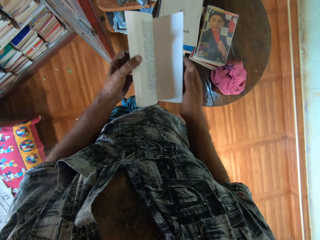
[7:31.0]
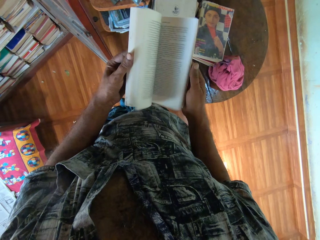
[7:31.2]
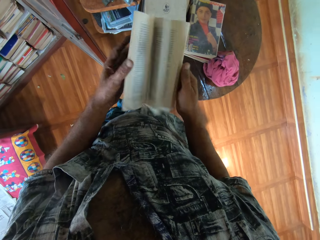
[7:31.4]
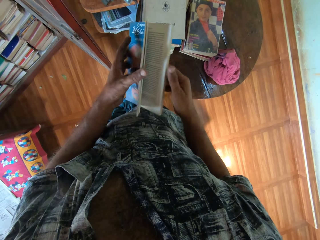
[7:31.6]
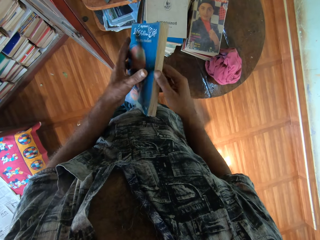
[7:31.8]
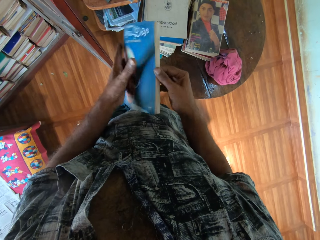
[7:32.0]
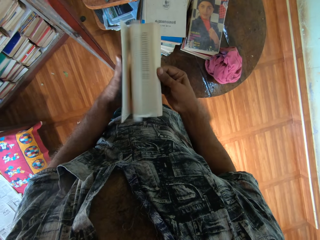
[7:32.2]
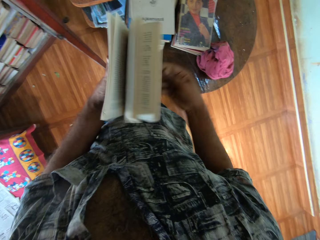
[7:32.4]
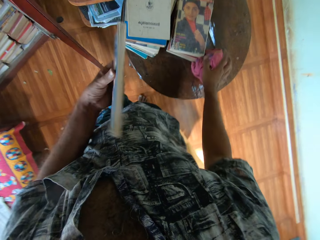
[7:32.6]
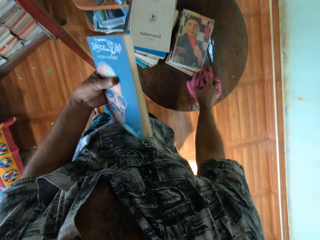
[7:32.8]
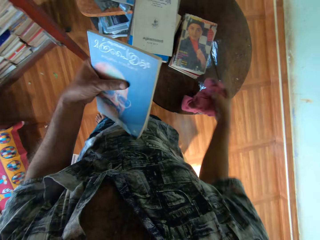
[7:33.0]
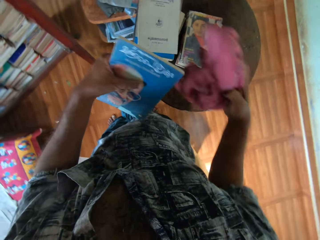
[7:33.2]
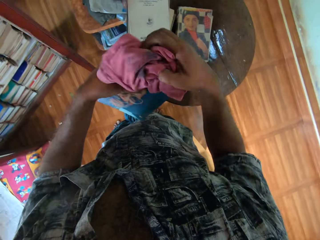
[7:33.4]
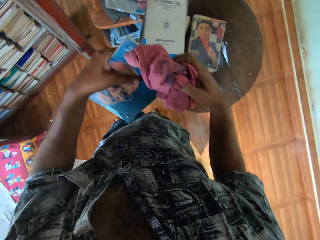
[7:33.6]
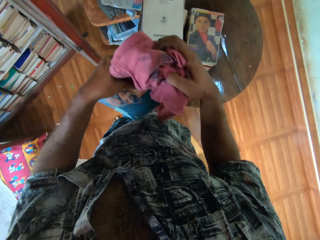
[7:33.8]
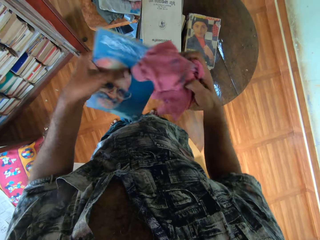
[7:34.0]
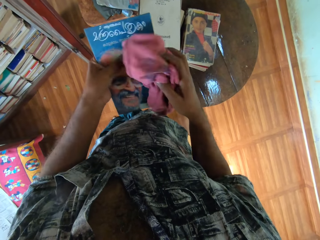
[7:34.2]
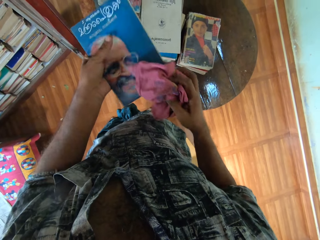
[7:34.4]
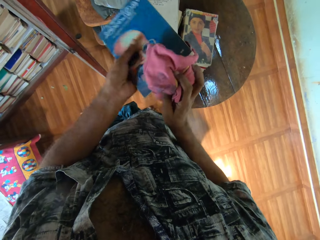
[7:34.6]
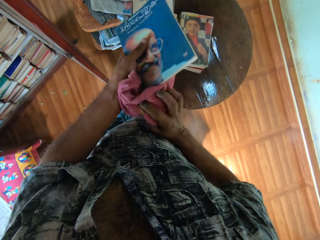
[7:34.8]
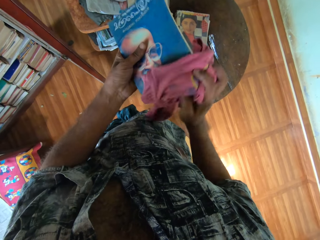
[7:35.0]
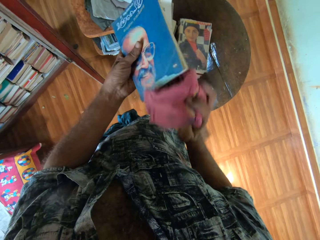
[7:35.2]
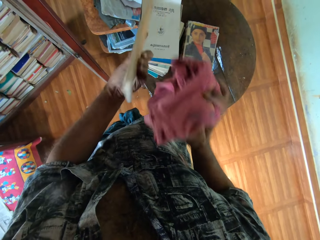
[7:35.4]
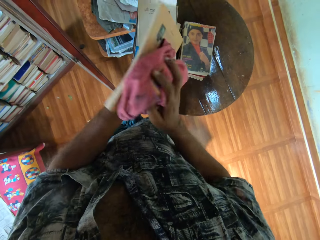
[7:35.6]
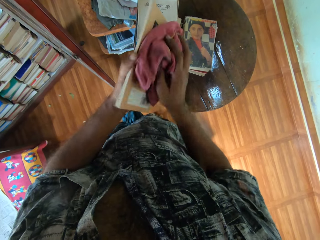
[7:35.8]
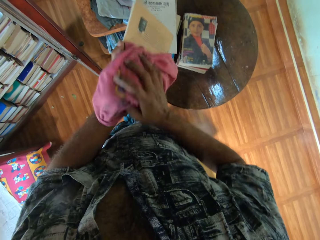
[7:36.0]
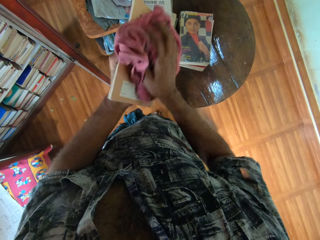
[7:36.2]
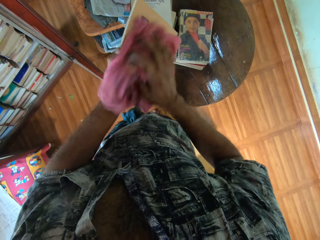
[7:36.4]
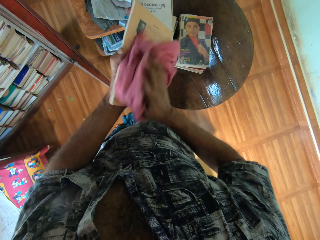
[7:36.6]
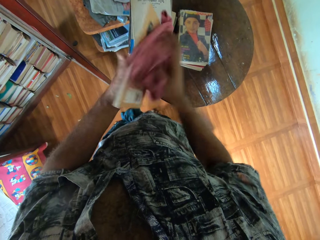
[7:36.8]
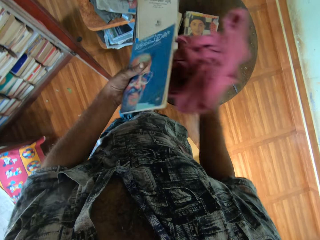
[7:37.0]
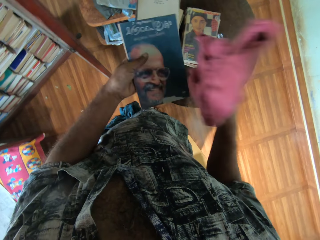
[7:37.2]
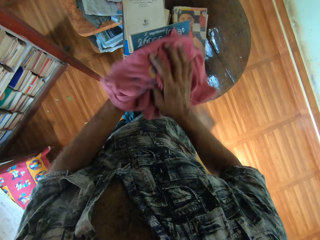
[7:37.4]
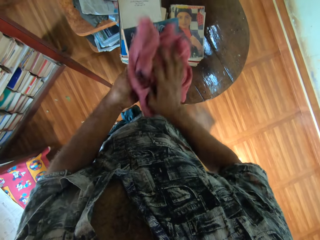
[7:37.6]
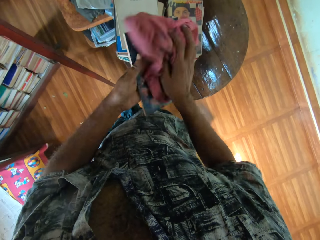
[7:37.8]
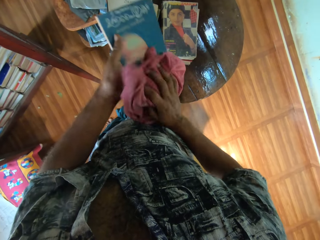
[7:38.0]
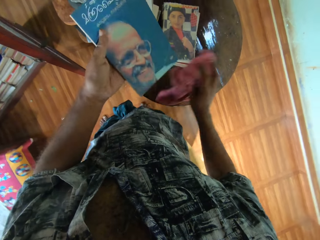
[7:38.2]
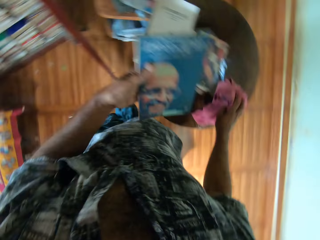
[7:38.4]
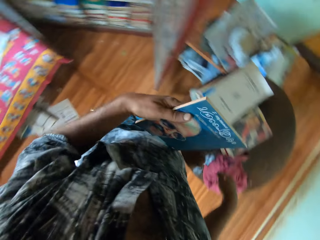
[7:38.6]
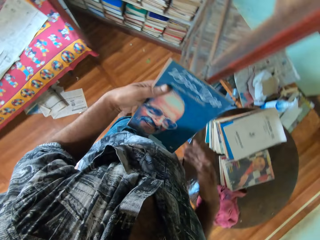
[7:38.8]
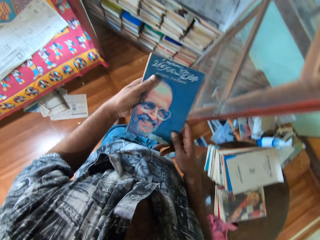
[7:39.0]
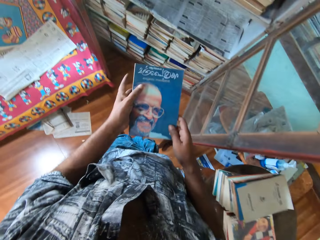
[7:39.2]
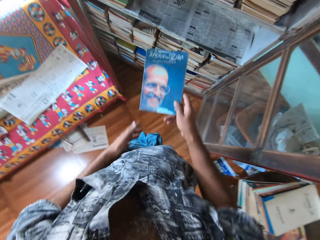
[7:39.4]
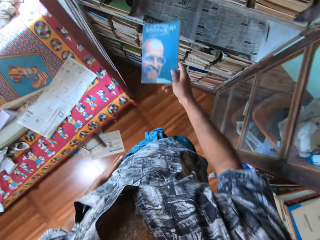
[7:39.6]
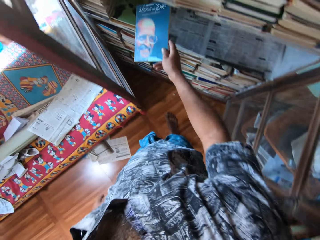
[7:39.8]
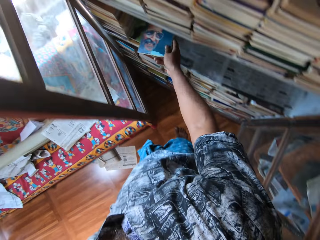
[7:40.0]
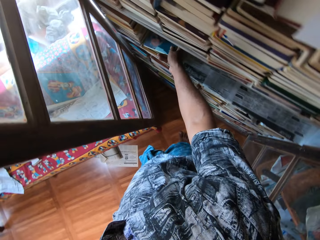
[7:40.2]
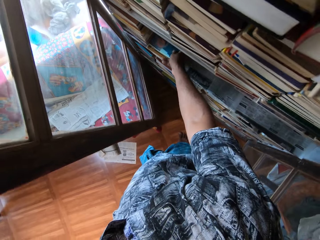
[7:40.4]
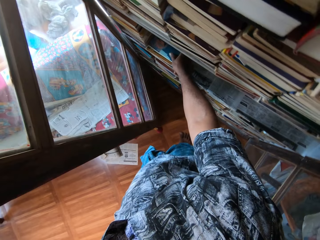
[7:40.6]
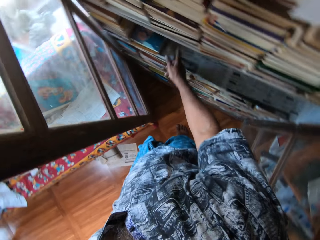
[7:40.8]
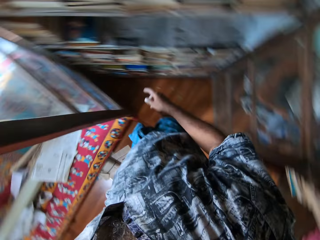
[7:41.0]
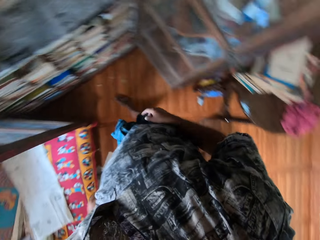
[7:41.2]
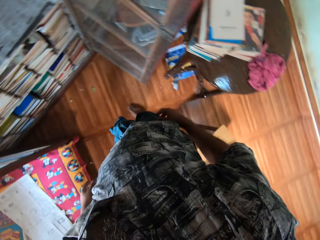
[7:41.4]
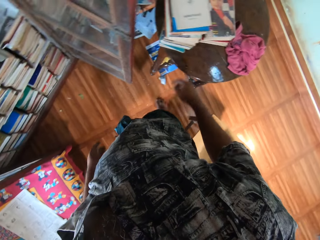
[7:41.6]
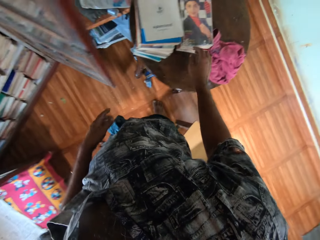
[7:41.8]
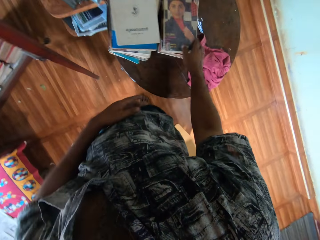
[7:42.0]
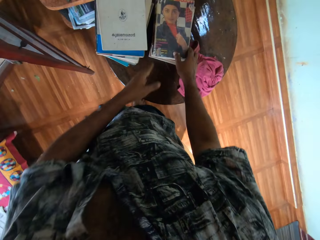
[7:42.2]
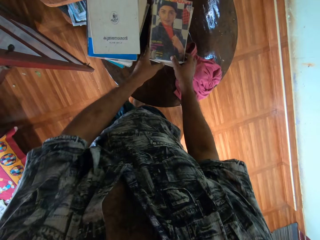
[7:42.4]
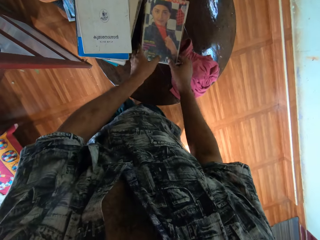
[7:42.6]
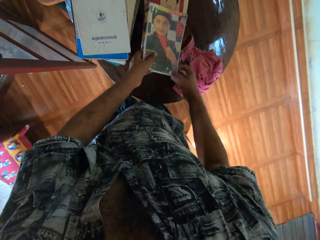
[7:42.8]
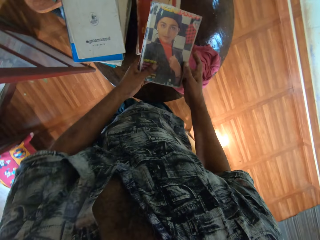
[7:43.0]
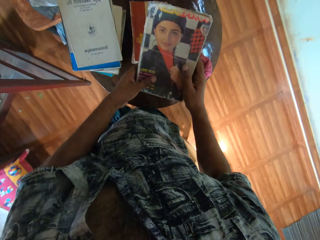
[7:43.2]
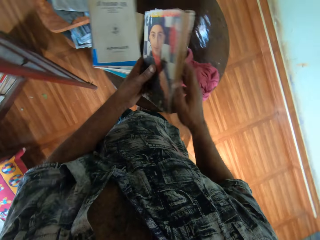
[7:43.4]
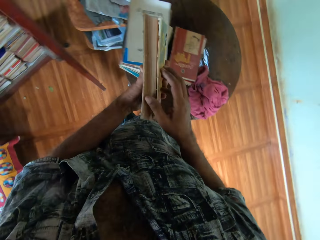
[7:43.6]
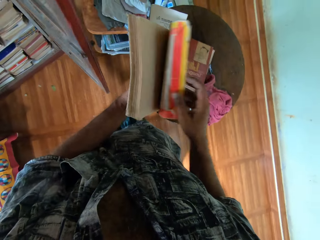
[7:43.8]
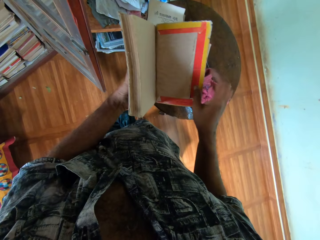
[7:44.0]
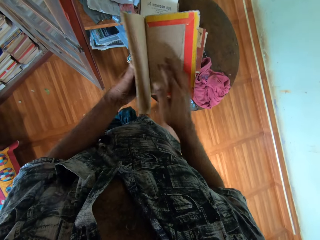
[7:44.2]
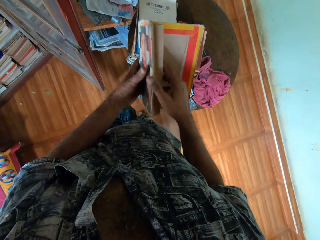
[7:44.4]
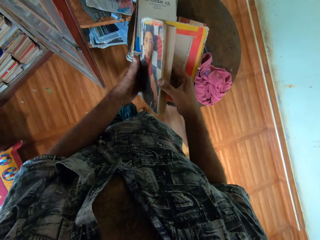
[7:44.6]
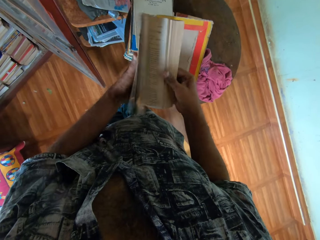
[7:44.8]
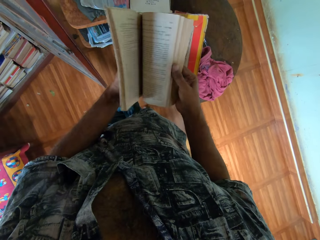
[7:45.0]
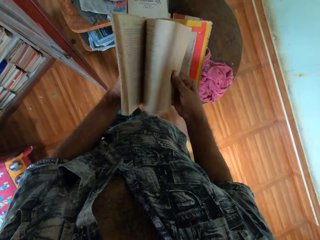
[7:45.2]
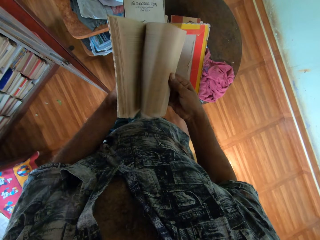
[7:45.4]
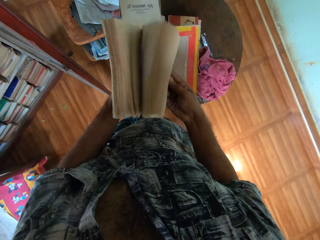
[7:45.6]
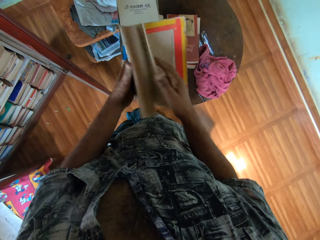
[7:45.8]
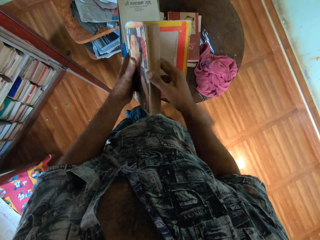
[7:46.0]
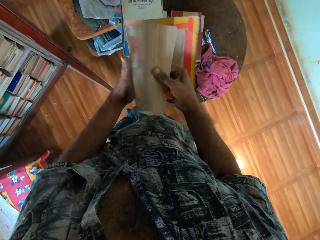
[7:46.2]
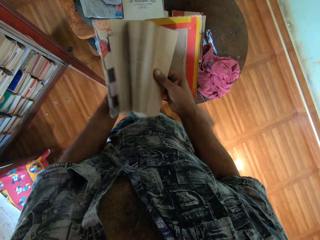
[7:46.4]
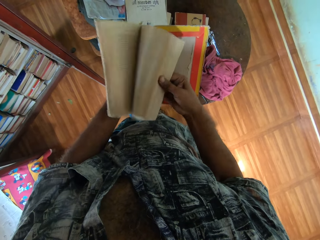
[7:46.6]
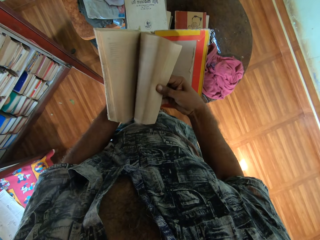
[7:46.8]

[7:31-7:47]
The camera wearer flips a book page with the left hand. They flip the book page with the right hand. They pick up a face towel from the round table with the right hand. They wipe the book with the face towel. They drop the face towel on the round table. They pass the book to the right hand. They arrange the book in the shelf. They pick up the book with both hands. They flip the book page with the right hand.

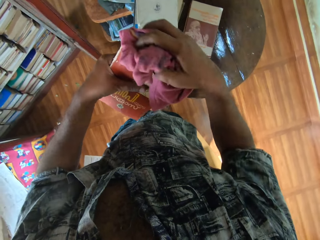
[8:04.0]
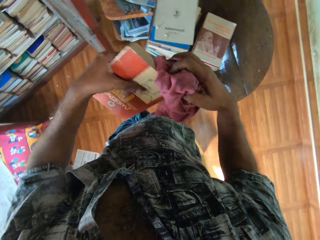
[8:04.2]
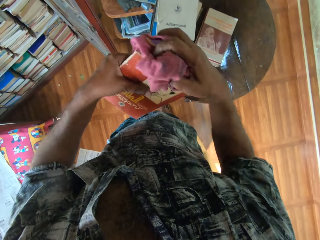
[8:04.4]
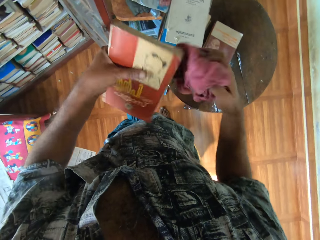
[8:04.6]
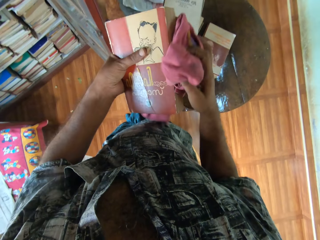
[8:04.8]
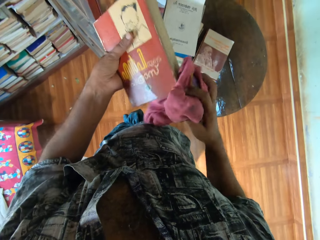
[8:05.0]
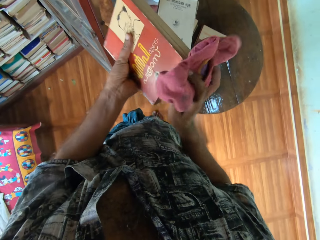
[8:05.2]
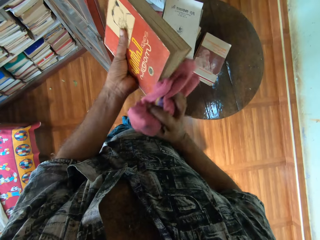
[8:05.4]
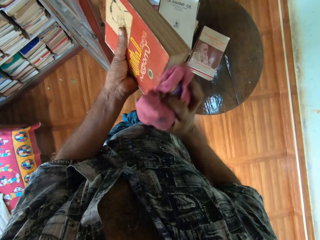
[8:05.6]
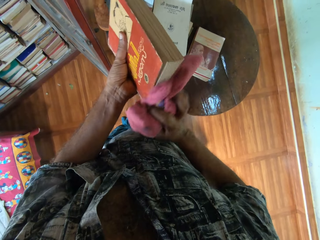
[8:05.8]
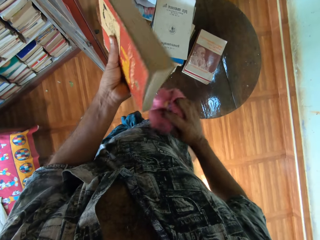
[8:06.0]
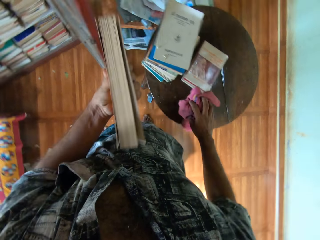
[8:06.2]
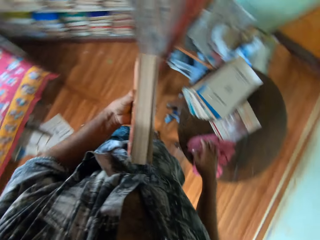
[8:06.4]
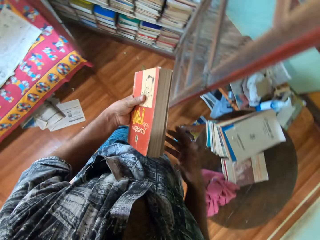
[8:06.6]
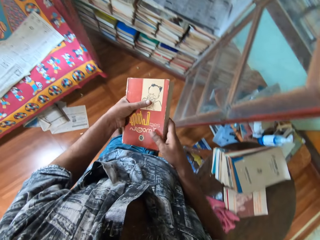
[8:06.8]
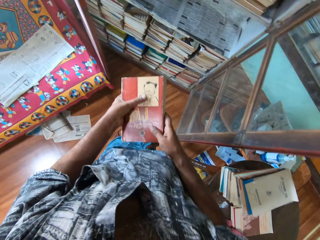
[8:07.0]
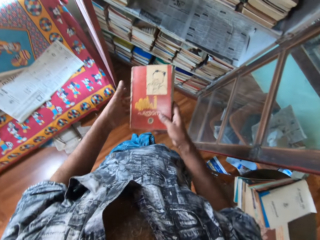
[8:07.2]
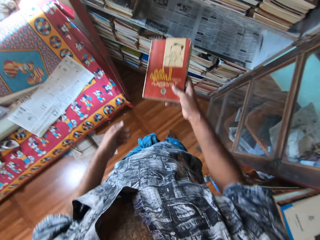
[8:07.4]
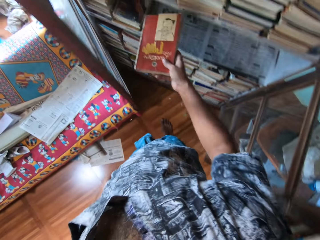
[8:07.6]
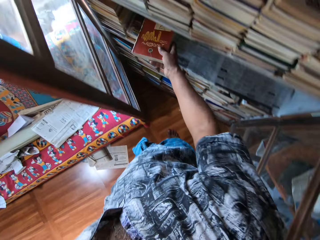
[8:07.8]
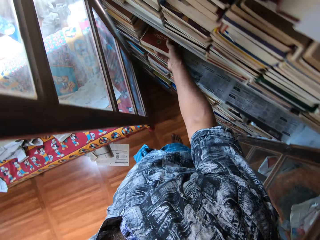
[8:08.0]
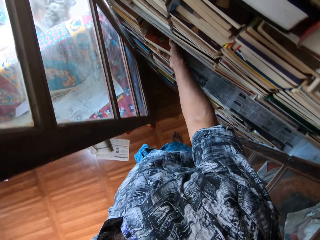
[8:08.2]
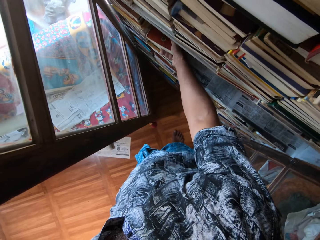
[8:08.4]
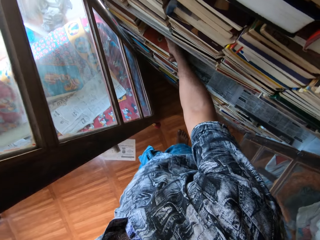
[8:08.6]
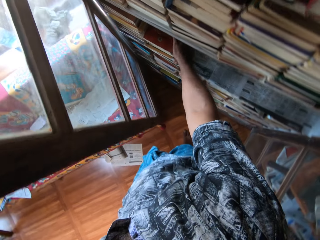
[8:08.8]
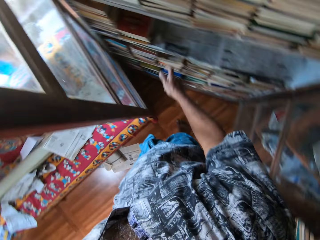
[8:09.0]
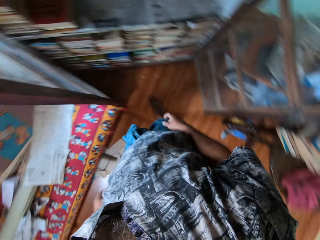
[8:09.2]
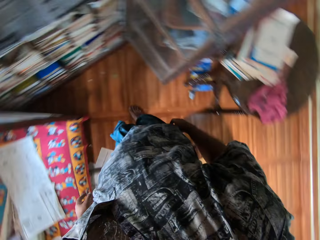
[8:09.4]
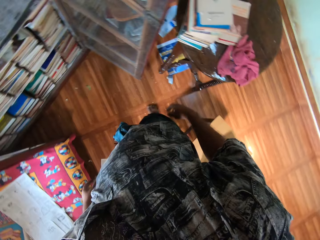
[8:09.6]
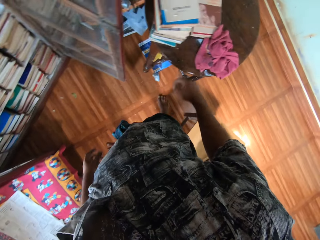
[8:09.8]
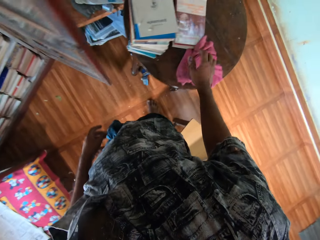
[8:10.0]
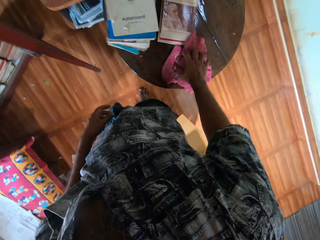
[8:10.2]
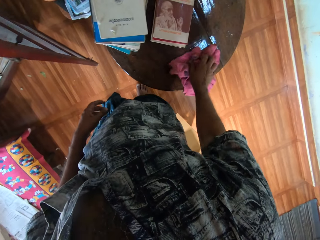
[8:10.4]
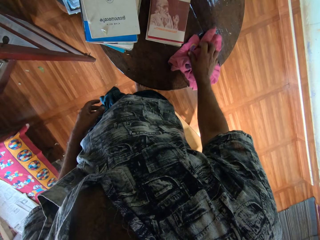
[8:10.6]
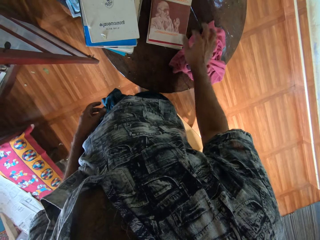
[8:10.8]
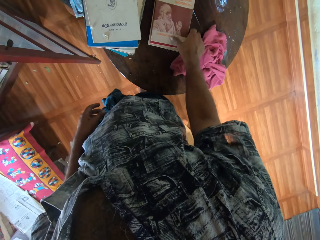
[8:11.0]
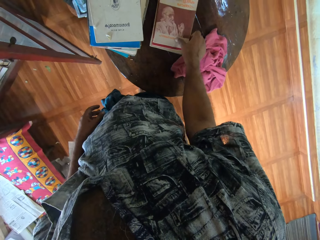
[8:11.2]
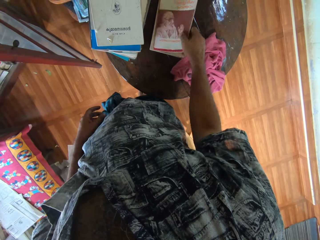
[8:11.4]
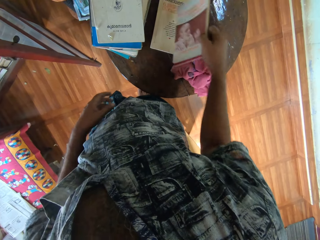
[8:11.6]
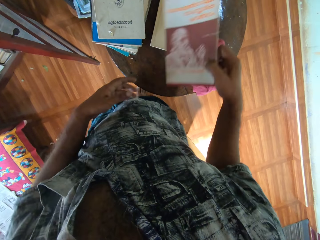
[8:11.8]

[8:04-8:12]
The camera wearer wipes a book with the face towel. They drop the face towel on the round table. They pass the book to the right hand. They arrange the book in the shelf. They move the face towel on the table with the right hand. They pick up the book from the round table with the right hand.
